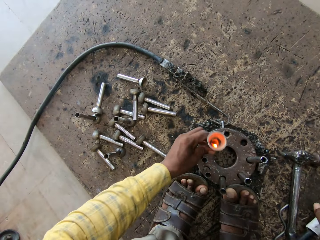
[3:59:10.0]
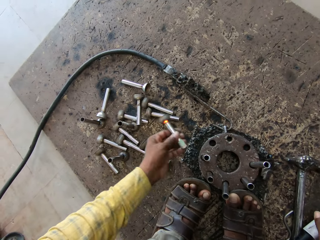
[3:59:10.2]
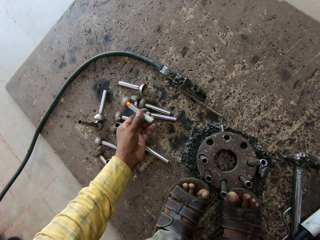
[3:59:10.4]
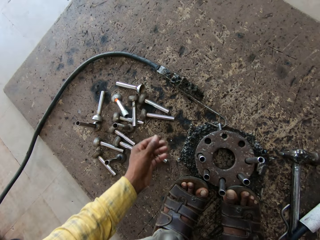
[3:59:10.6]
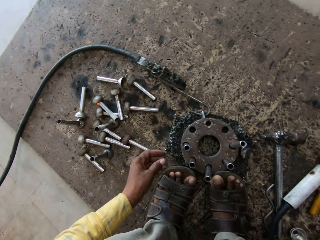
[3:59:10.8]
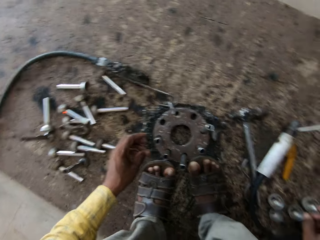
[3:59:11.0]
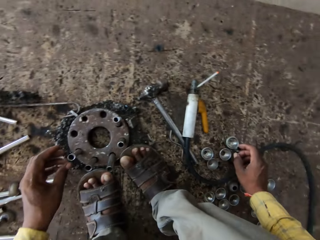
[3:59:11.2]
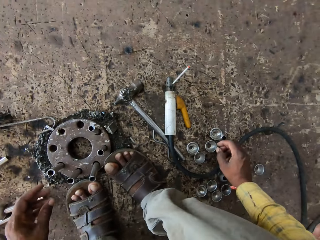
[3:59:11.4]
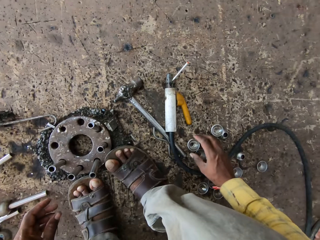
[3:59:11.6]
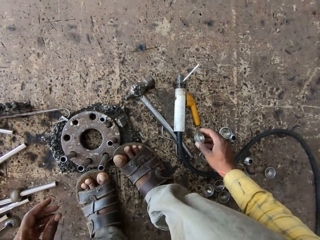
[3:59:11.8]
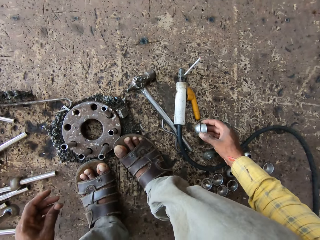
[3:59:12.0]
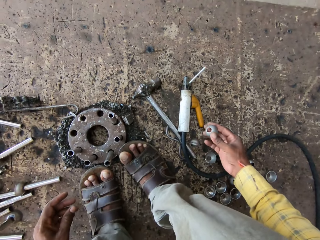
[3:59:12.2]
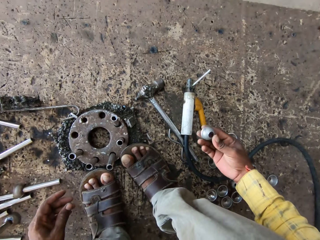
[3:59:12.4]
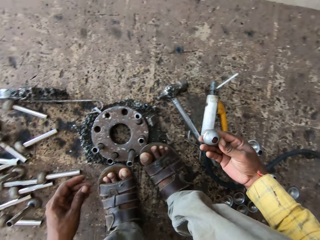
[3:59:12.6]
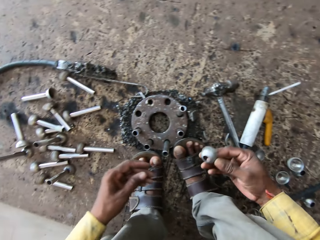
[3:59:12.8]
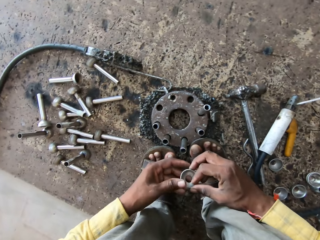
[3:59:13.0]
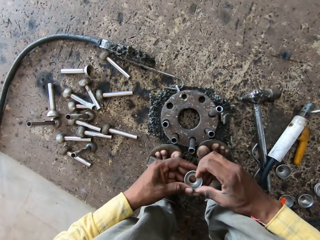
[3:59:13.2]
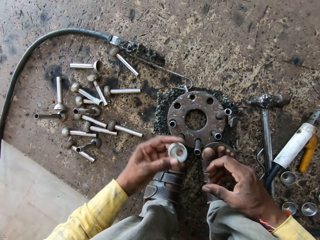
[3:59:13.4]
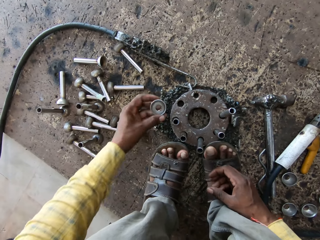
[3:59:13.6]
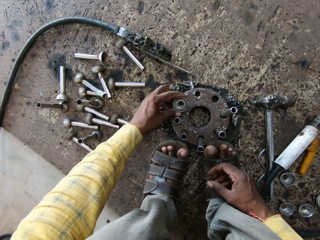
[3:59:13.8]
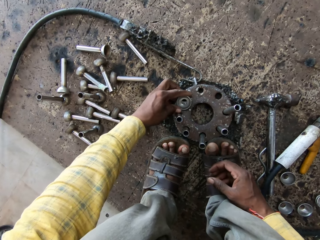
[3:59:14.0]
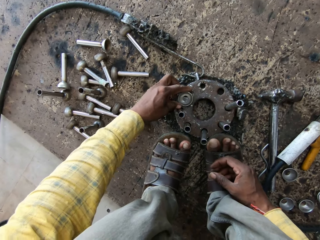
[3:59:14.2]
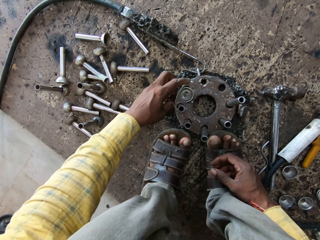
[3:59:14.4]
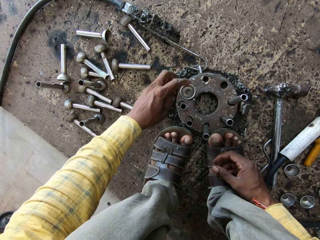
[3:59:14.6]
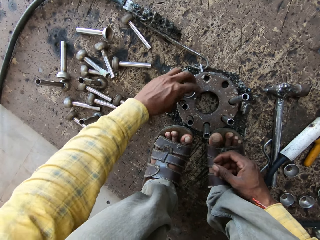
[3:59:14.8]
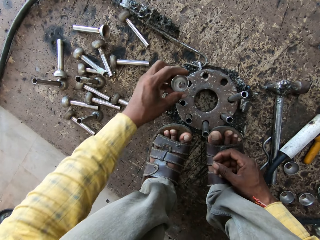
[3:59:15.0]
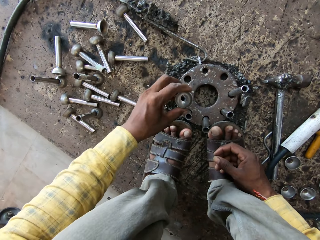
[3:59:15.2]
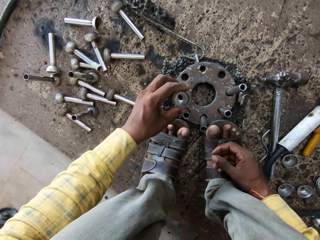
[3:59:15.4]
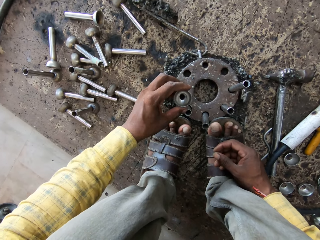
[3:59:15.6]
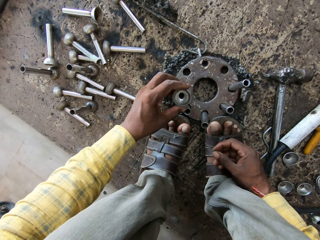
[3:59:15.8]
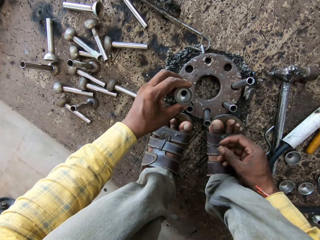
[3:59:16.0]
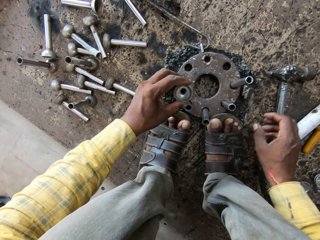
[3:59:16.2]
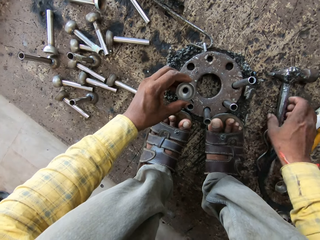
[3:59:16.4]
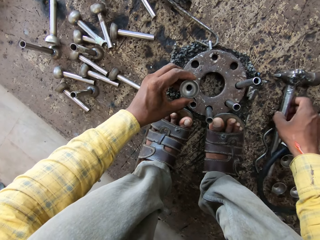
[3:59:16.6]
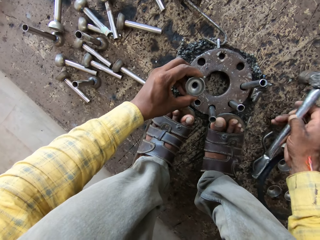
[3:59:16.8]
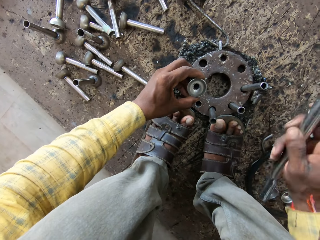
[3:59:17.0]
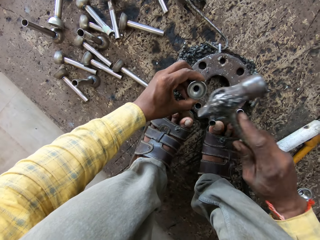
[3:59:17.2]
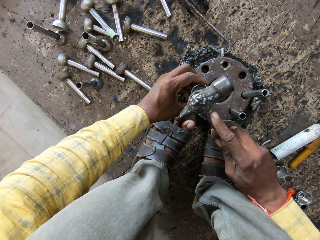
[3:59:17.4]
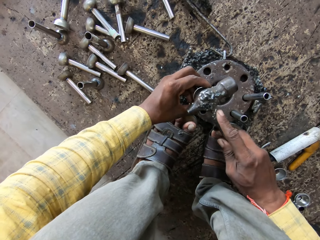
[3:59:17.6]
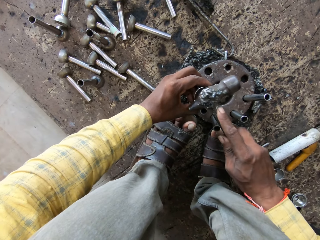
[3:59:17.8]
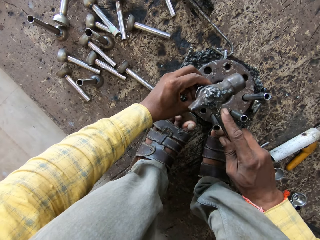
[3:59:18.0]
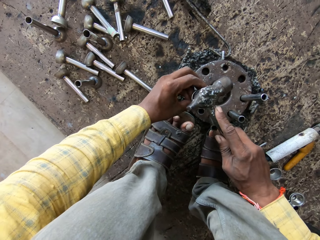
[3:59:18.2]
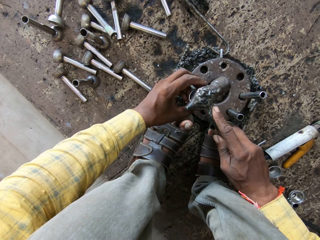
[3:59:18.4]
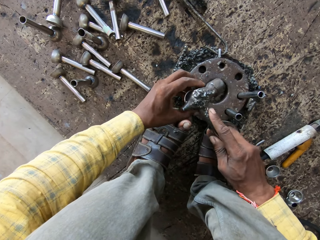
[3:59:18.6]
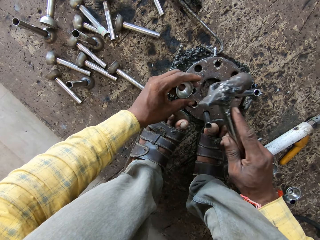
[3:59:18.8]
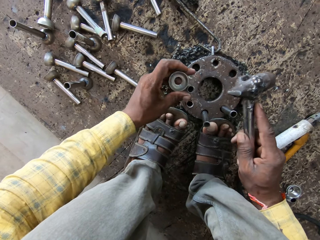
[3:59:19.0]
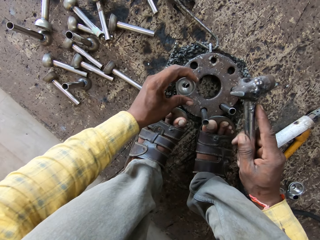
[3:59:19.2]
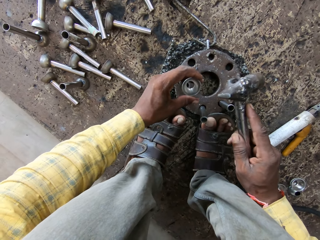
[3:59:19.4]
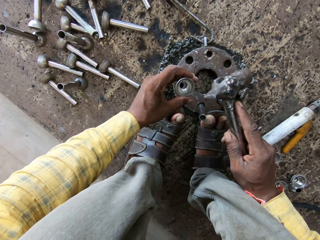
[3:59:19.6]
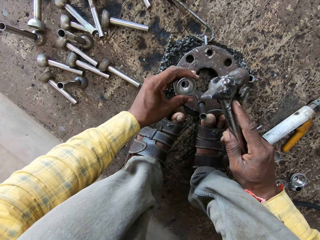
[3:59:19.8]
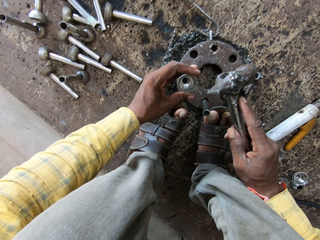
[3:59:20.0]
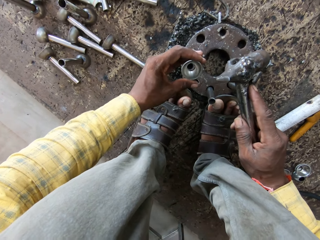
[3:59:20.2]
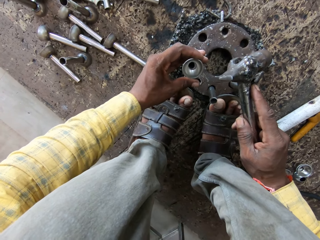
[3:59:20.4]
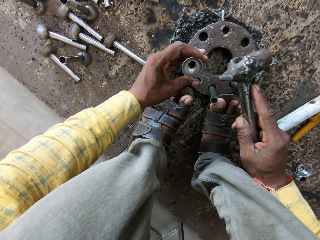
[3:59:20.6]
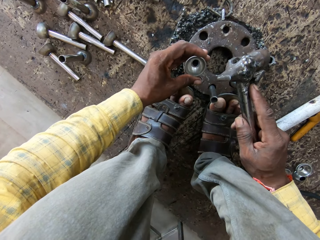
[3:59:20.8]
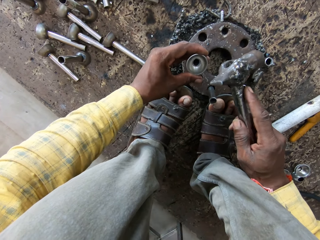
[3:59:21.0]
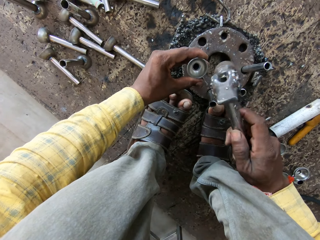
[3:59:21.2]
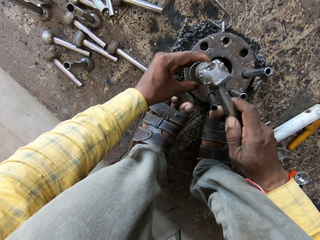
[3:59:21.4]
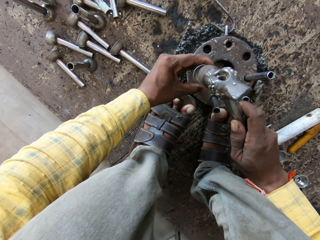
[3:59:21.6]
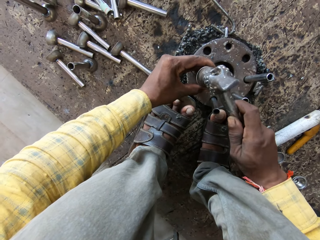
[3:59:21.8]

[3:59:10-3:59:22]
The camera wearer puts the welding gun away. They remove the metal rod from the welding surface. They throw the metal rod on the ground. They pick a concave metal. They put the concave metal on the welding surface. They move the concave metal on the big metal. They fix the concave metal on the metal rod. They take the hammer. They hit the metal rod with the hammer.

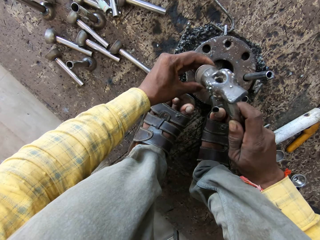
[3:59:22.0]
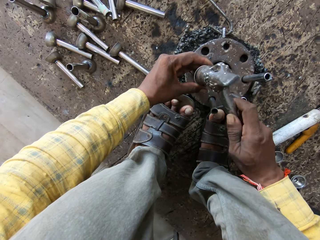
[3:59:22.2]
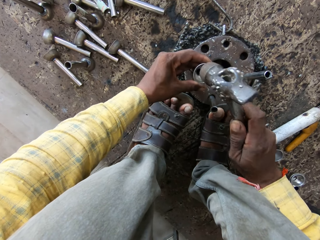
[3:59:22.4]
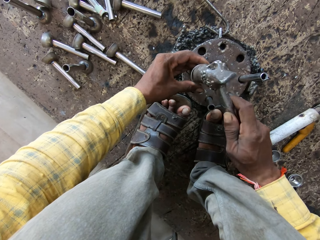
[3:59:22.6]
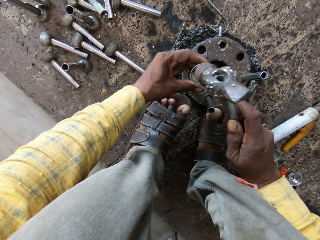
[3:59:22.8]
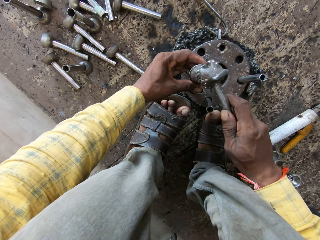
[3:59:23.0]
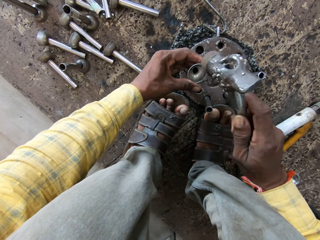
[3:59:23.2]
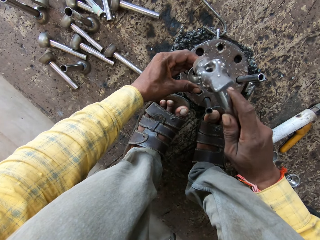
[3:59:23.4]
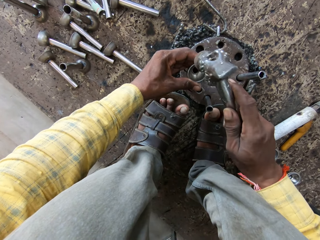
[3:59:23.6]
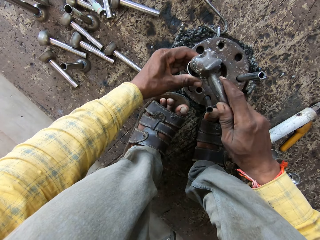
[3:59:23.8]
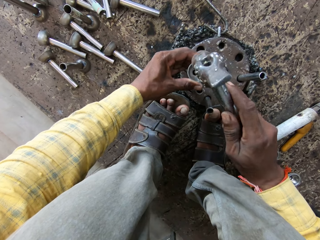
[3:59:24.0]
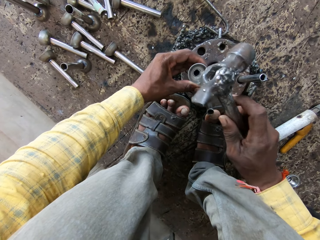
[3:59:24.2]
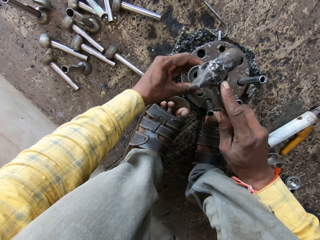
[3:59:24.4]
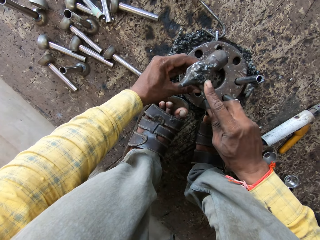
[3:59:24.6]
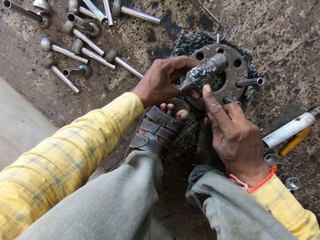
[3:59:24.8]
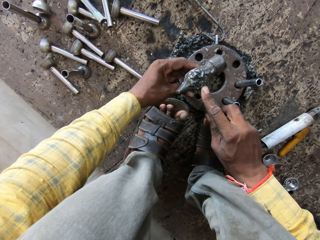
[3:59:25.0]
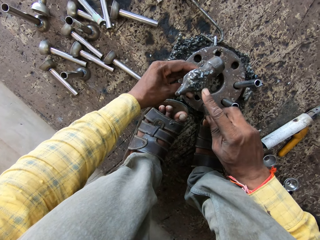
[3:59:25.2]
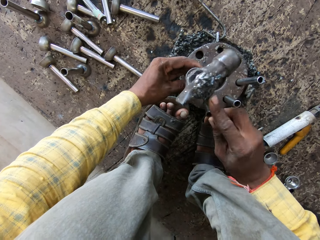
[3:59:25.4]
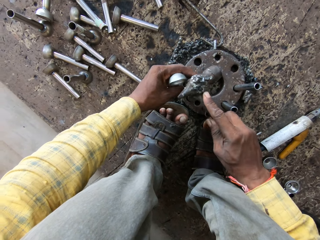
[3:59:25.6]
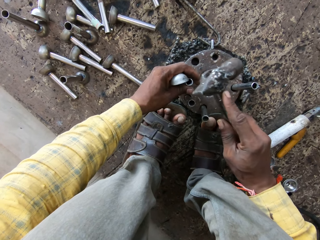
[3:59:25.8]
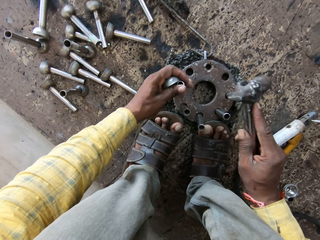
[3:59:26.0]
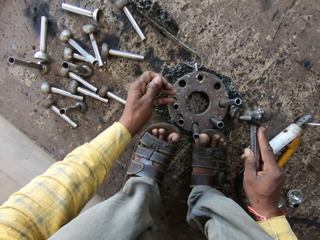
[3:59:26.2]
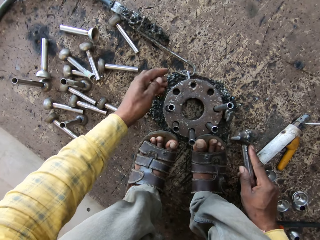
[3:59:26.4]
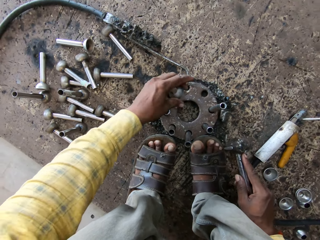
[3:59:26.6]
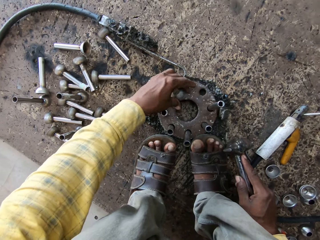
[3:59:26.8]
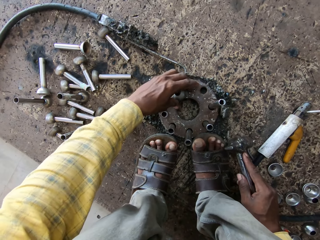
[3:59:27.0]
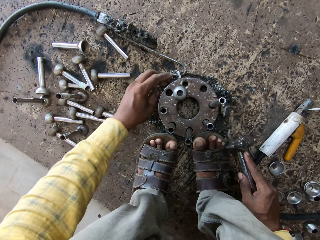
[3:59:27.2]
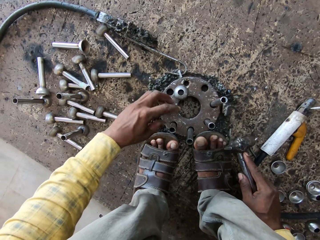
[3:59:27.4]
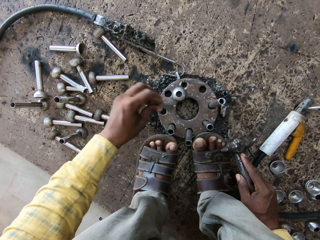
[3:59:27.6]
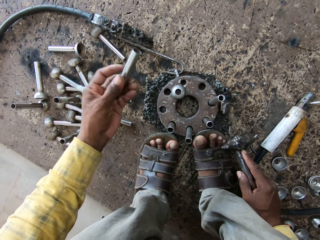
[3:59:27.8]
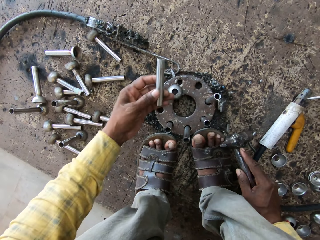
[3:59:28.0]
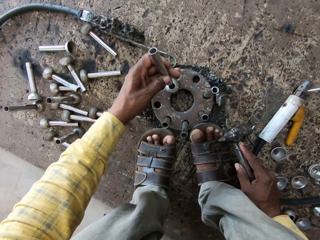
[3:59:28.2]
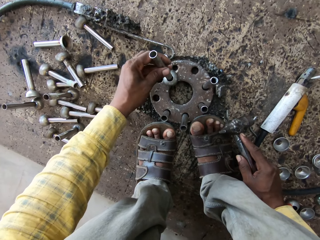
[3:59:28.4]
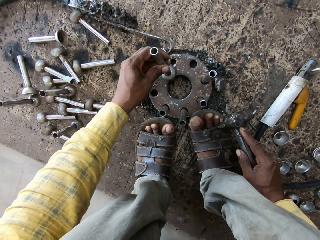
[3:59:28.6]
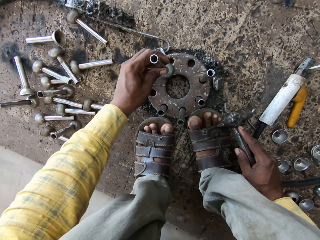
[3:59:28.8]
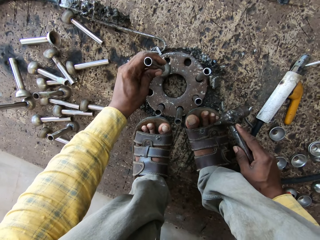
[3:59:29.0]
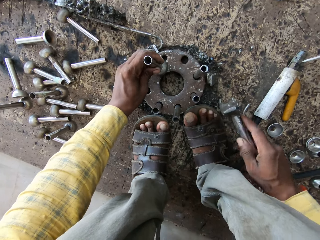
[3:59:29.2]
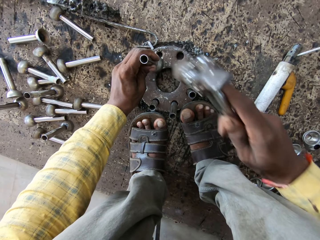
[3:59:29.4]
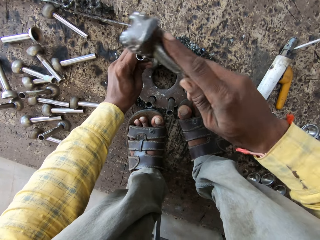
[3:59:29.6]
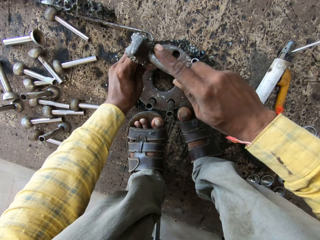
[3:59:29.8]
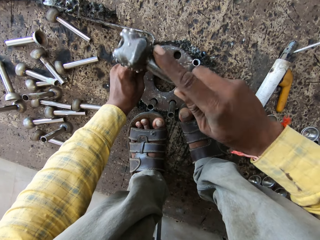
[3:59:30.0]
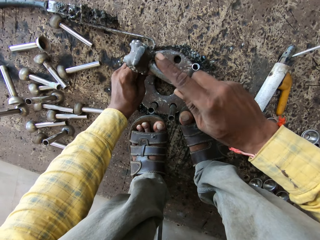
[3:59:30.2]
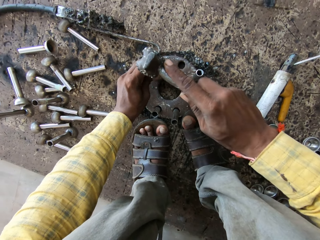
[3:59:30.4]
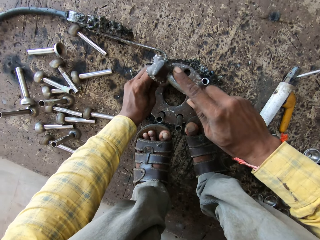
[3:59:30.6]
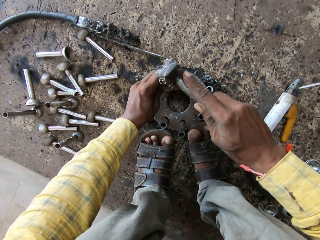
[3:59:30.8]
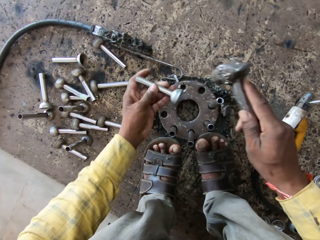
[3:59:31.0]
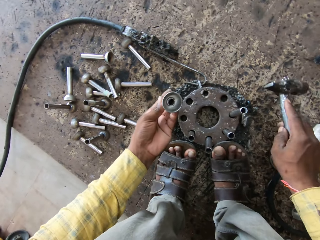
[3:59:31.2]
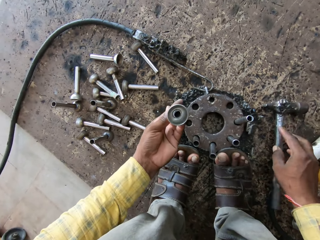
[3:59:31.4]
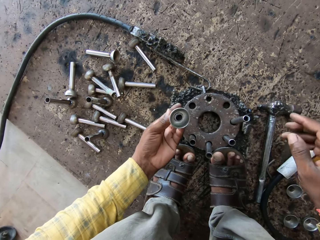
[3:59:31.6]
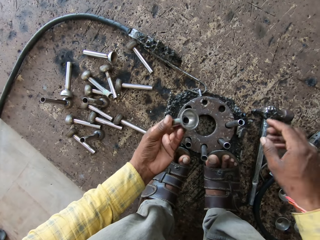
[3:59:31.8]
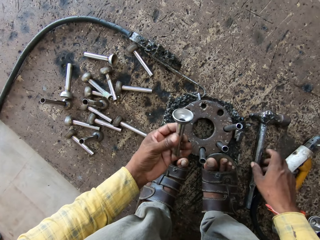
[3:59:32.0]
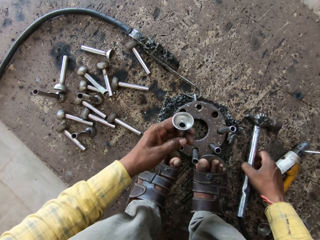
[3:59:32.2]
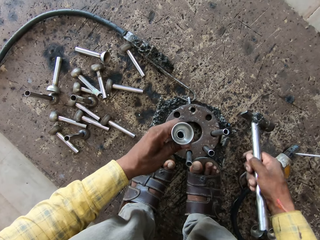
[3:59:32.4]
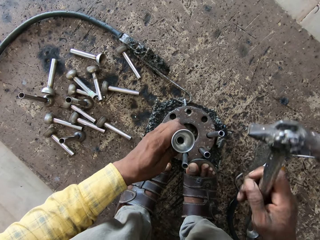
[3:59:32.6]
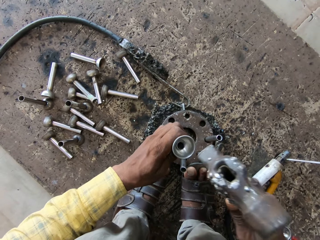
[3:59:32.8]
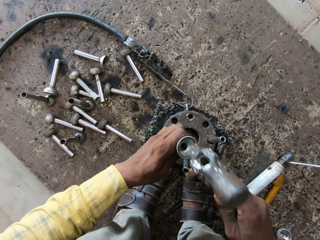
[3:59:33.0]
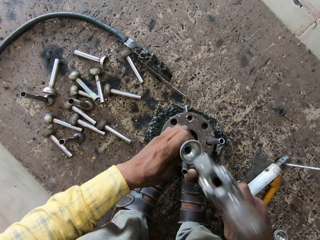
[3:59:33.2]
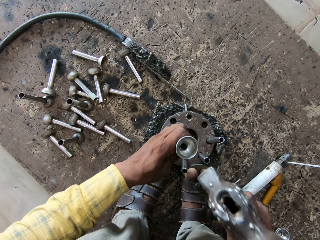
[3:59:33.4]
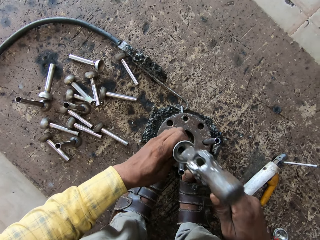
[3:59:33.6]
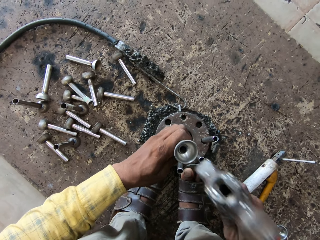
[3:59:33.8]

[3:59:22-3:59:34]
The camera wearer puts the concave metal on the welding surface. They take another metal. They fix the metal rod on the concave metal. They hit the metal rod with the hammer. They put the hammer down. They take the hammer. They hit the metal with the hammer.
